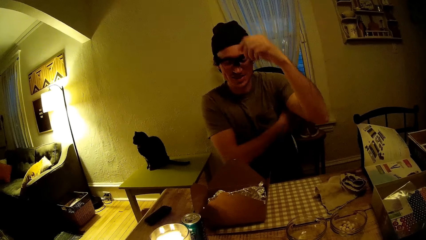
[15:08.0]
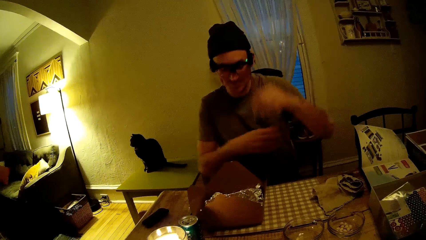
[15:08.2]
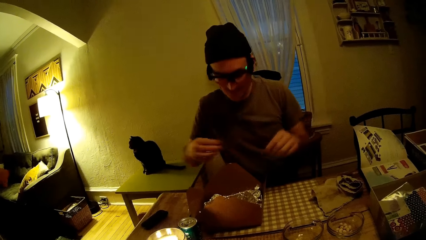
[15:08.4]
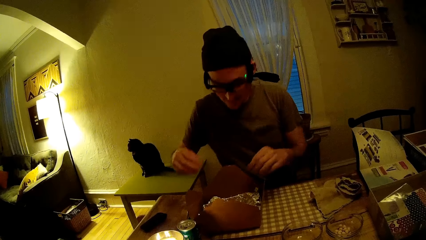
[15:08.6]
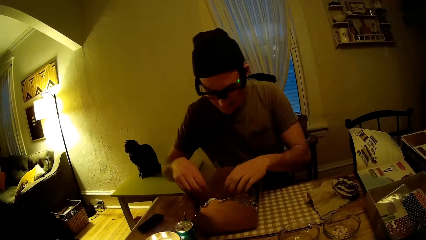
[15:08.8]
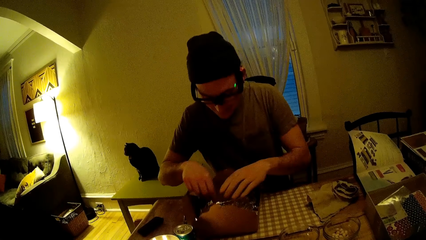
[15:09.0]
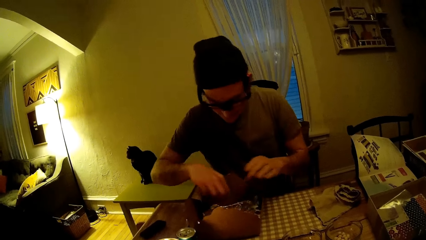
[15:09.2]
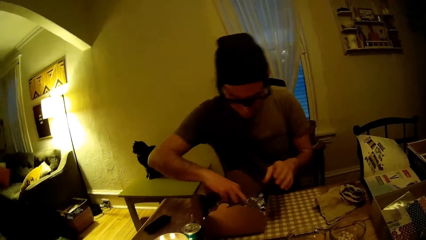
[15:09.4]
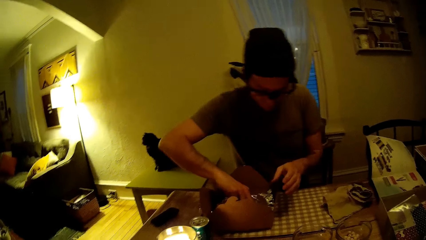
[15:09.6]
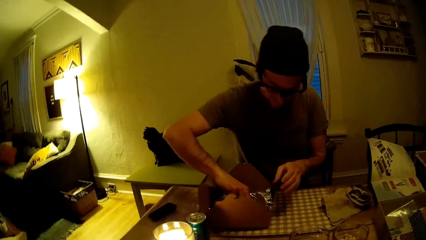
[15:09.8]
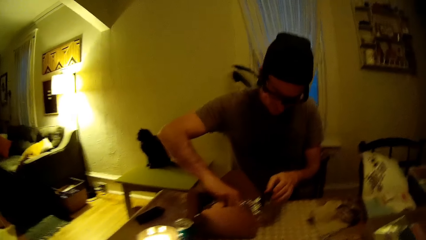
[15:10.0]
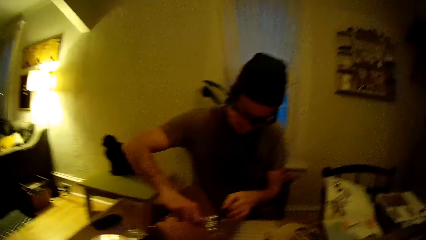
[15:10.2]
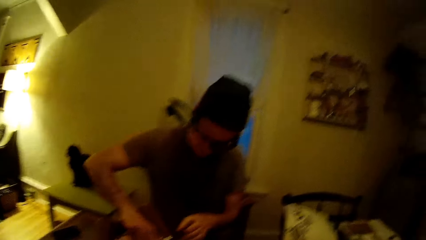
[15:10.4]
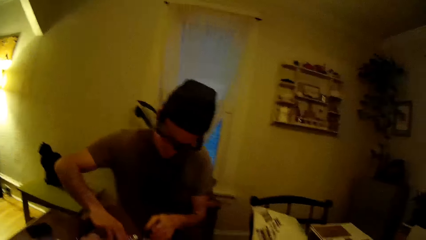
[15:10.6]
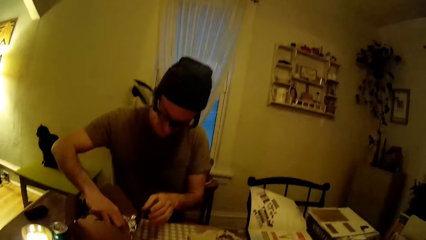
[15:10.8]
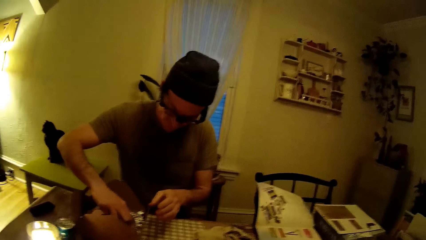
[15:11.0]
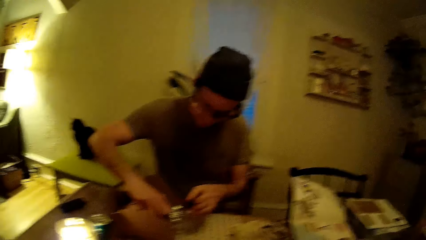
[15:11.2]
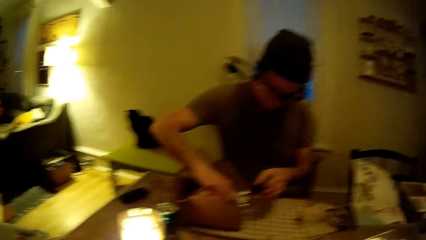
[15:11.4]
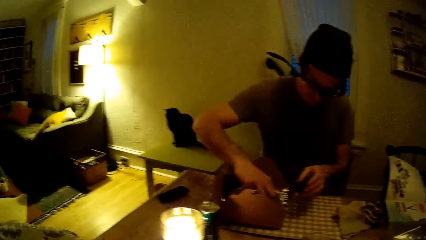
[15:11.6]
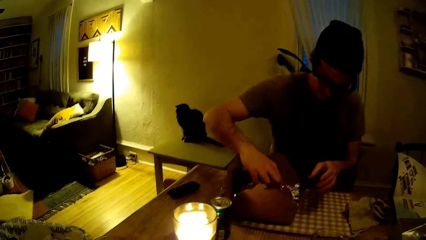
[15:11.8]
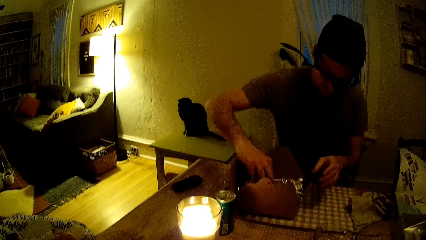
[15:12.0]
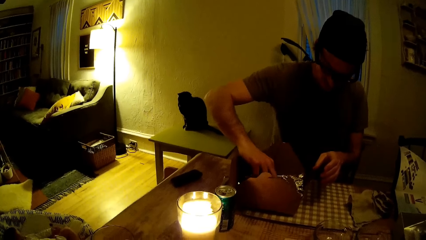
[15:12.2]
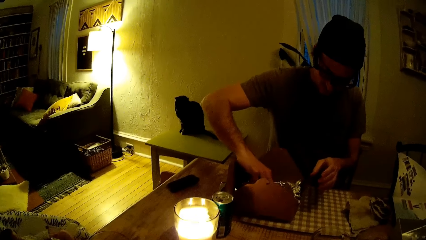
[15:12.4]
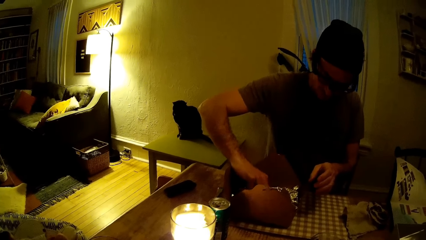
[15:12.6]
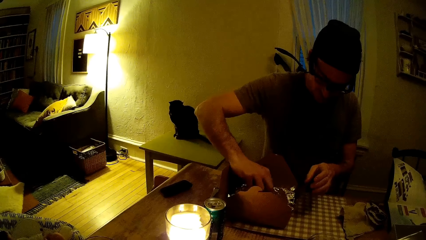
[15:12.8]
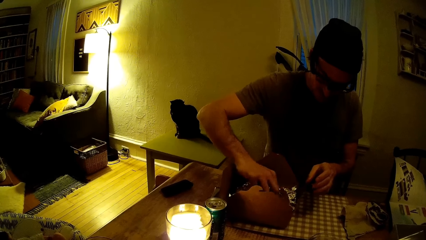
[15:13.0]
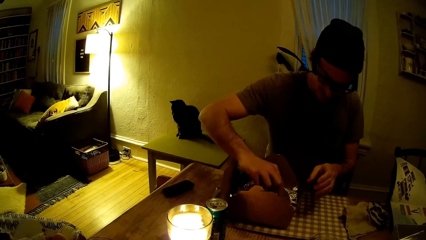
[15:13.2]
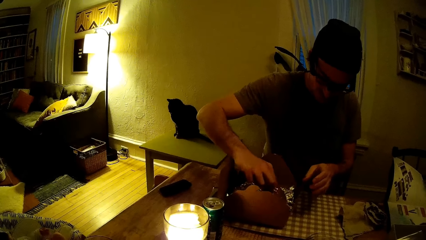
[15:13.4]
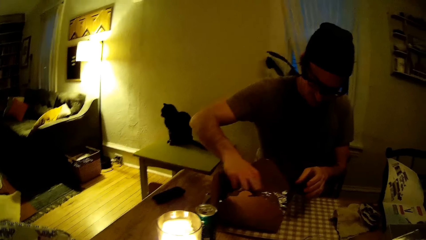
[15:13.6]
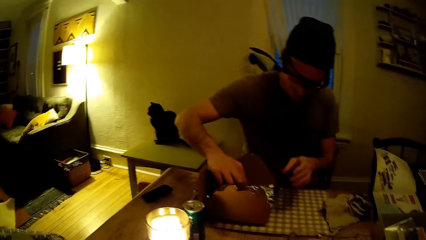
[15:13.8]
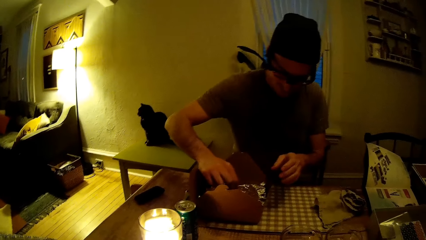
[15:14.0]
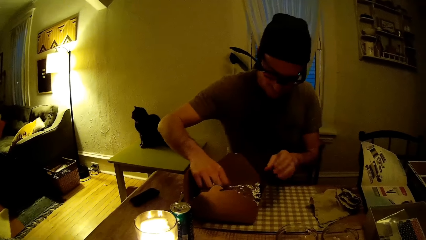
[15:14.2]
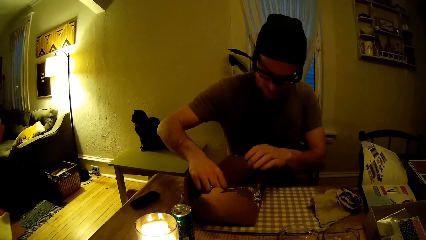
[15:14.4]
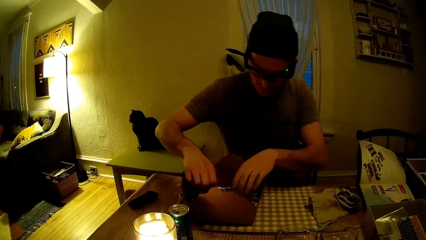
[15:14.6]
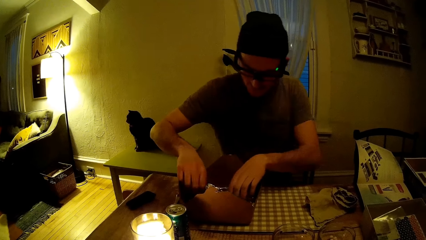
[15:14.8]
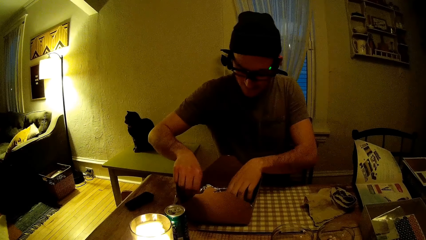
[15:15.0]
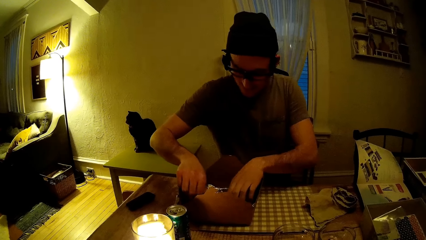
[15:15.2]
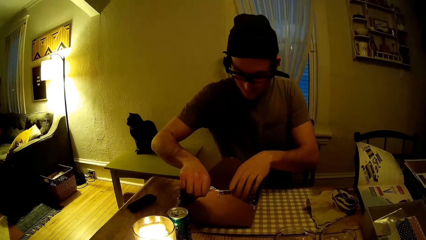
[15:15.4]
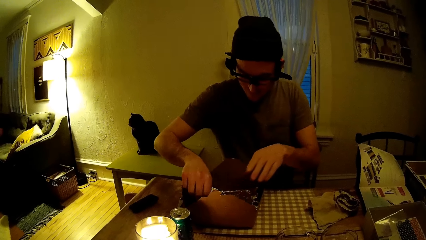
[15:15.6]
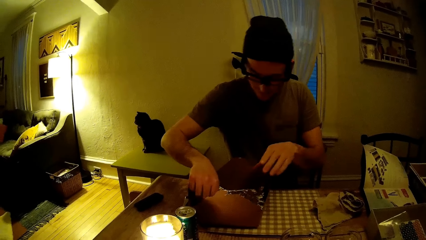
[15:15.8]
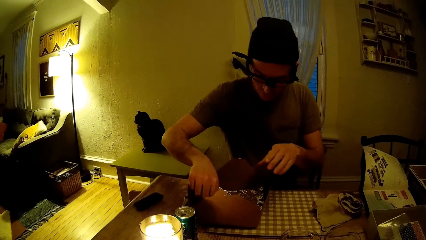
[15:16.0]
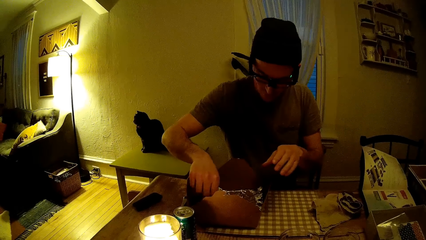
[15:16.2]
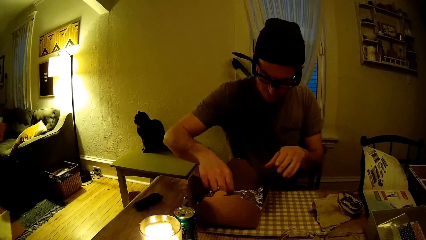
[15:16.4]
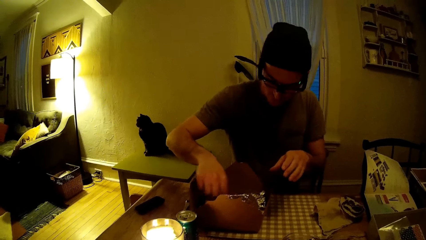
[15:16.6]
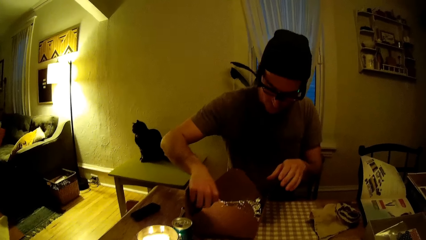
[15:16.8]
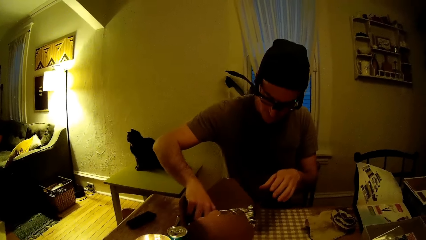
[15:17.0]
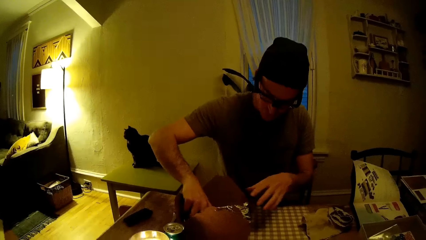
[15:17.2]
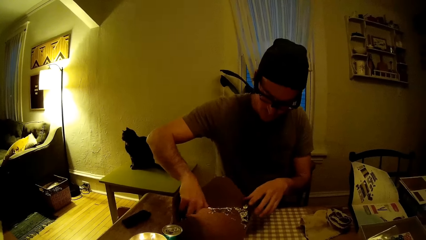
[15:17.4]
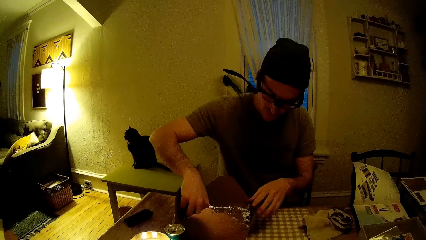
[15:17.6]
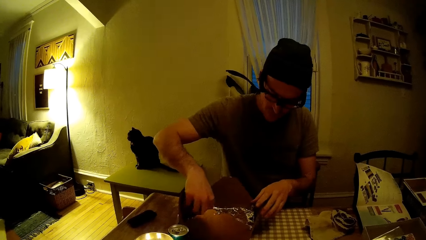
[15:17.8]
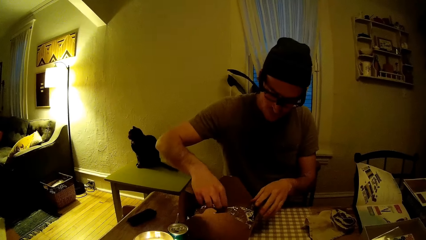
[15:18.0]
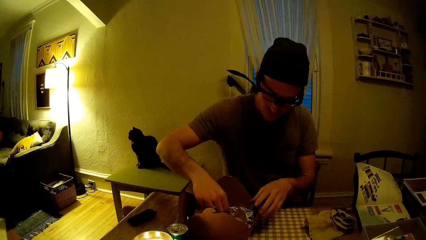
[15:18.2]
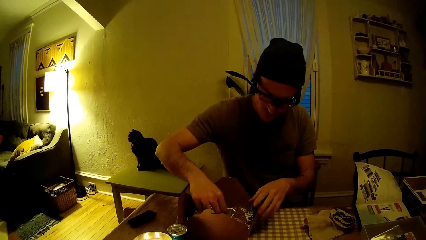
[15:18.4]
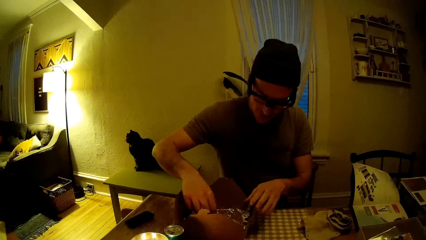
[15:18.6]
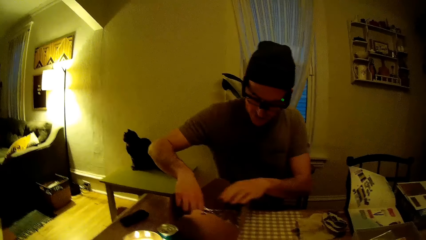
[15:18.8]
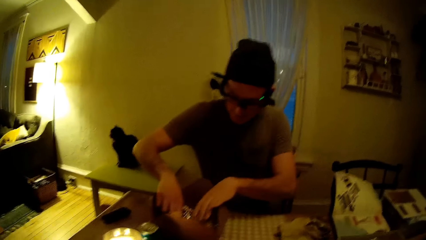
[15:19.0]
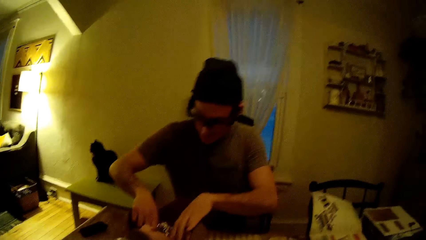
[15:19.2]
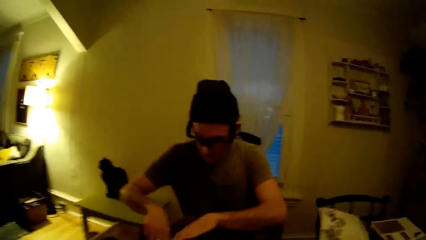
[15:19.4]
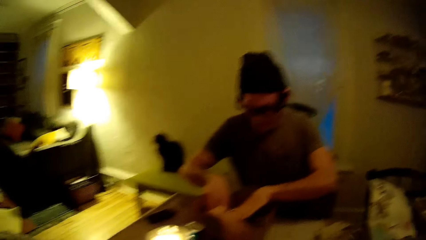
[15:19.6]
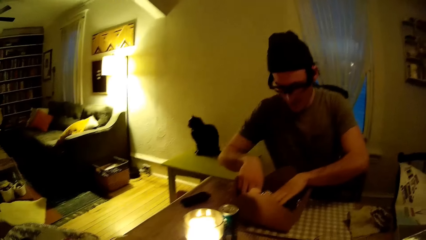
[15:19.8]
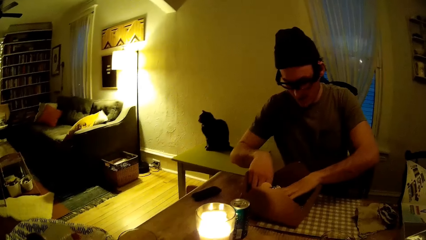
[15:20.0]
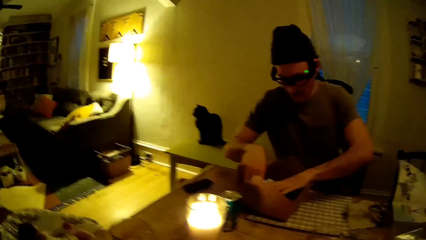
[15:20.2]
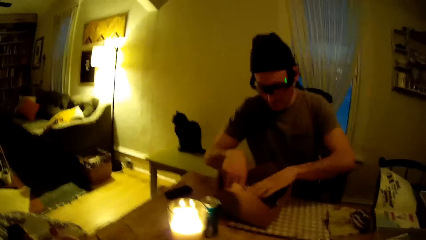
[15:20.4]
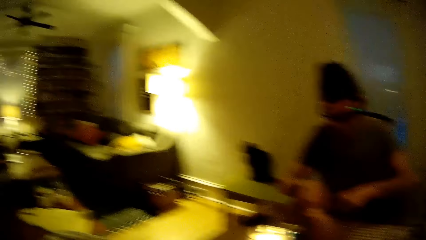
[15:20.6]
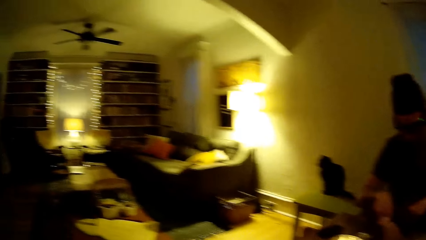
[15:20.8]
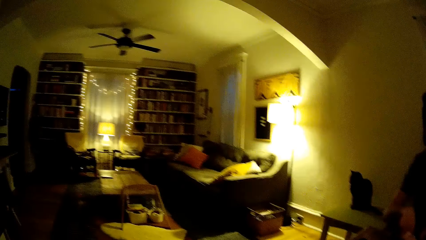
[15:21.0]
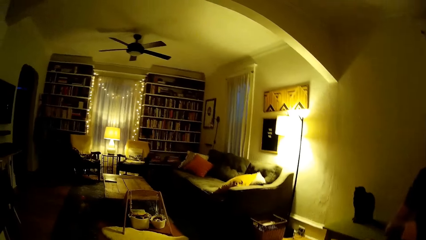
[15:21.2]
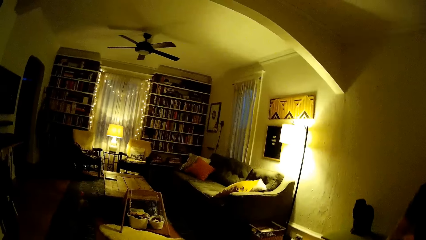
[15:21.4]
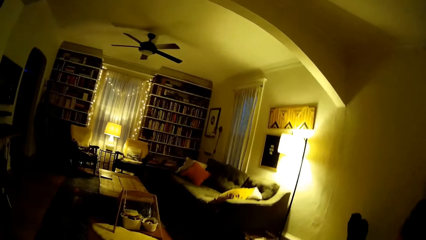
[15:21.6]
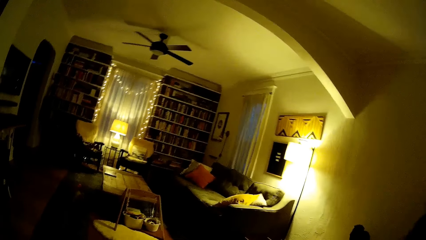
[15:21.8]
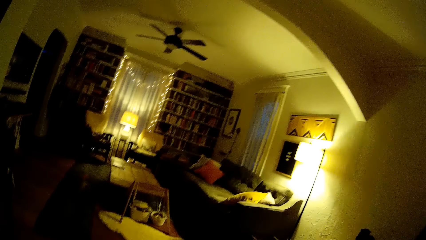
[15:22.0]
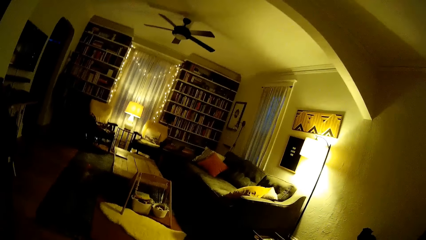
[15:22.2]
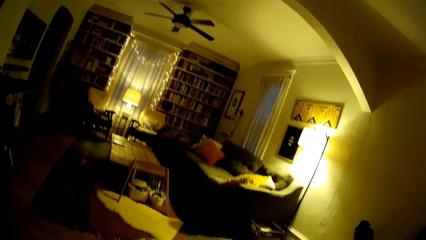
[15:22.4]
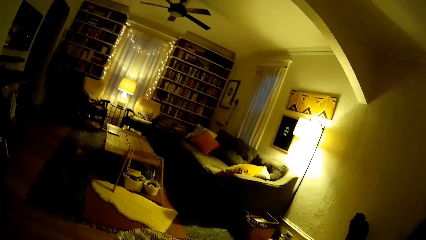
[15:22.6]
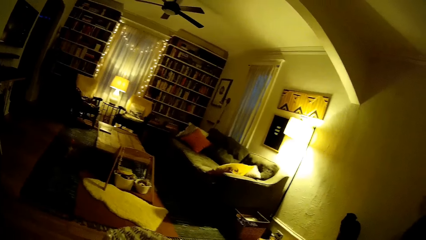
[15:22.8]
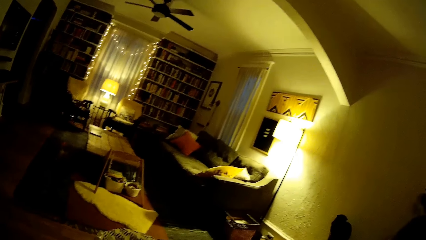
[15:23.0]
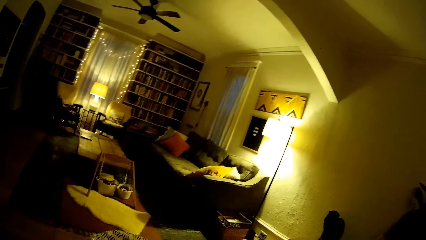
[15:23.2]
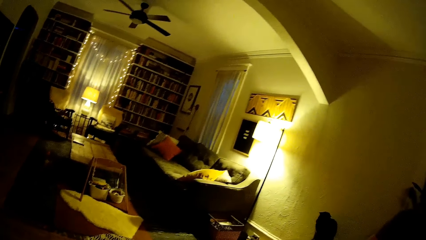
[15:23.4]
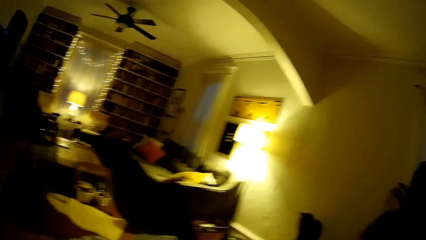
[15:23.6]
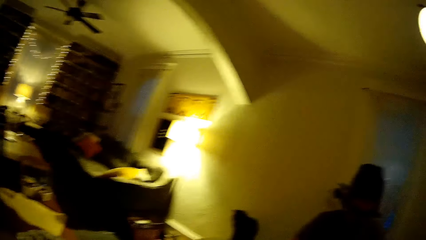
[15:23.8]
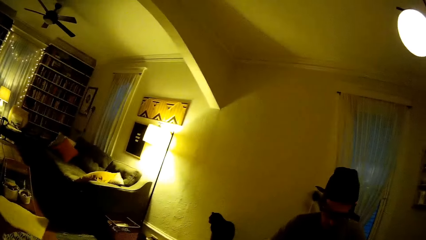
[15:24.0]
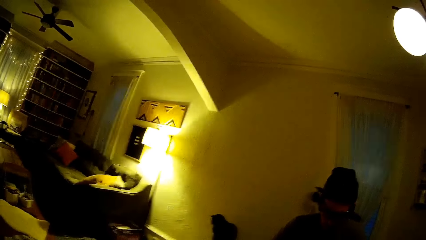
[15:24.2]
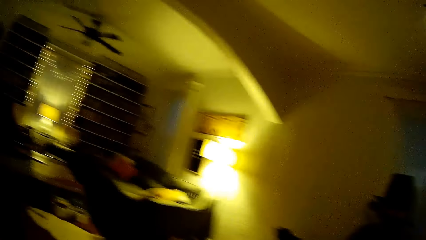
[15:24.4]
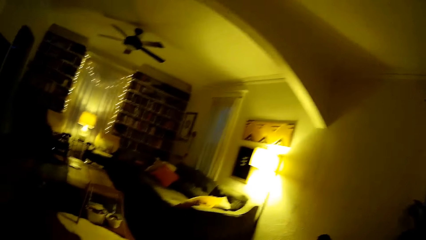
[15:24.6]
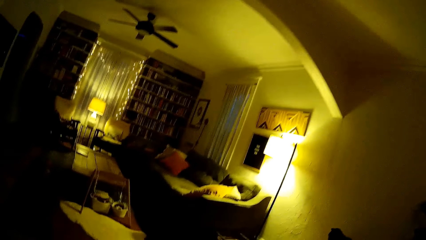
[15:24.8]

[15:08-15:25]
The man scratches his arm and touches something on the table. The camera wearer looks at the man. They converse with the man. They look at a lamp.
